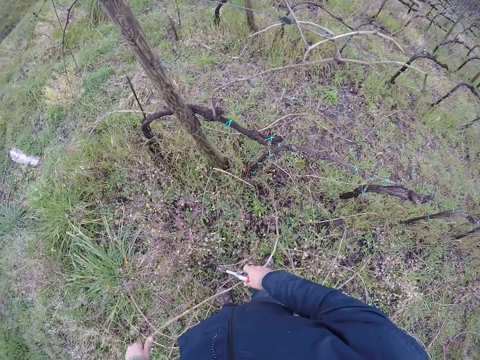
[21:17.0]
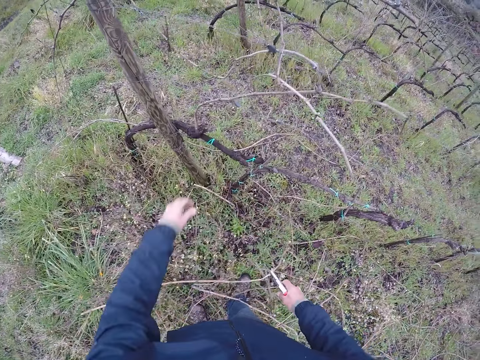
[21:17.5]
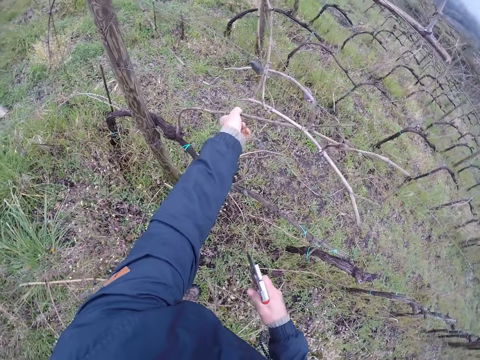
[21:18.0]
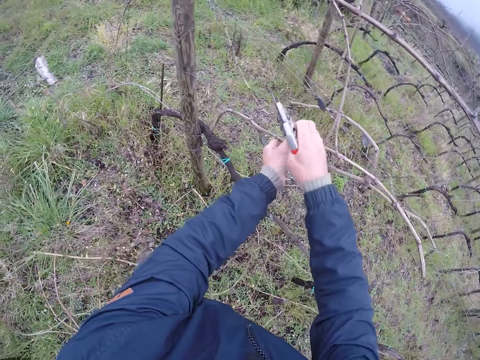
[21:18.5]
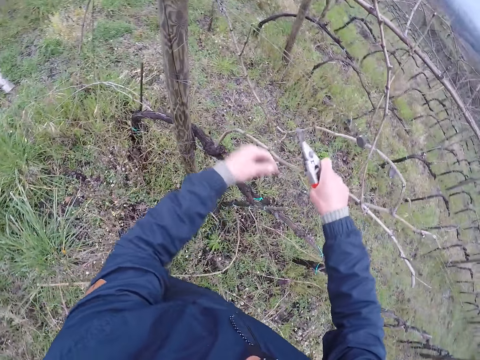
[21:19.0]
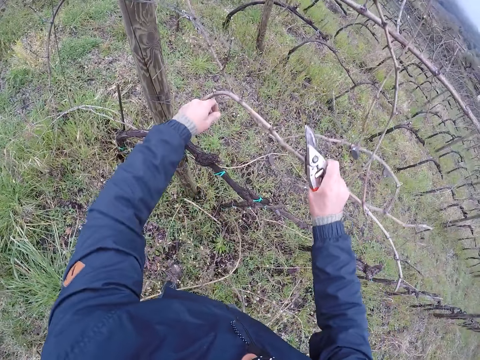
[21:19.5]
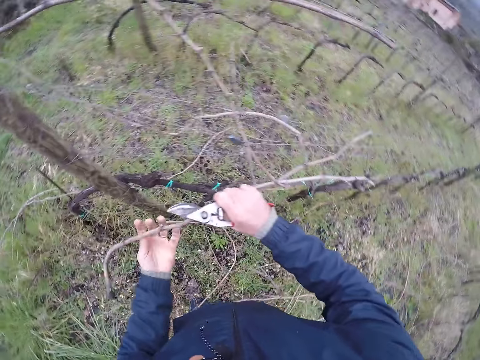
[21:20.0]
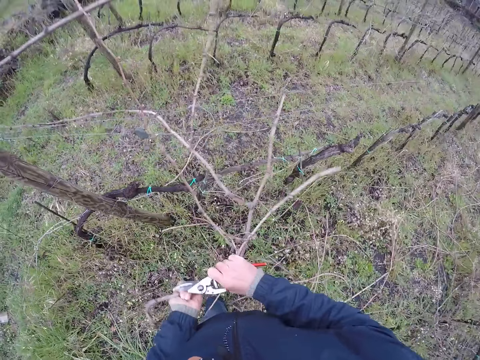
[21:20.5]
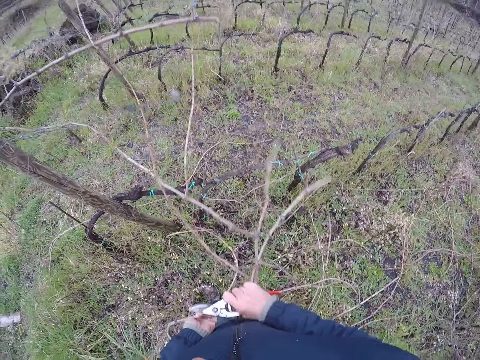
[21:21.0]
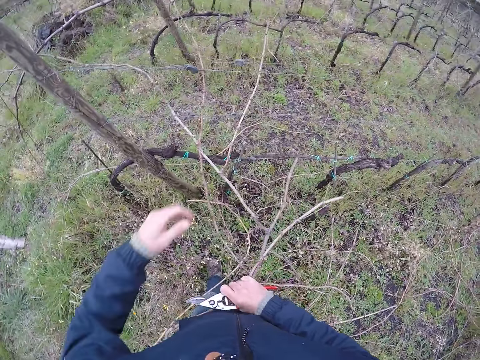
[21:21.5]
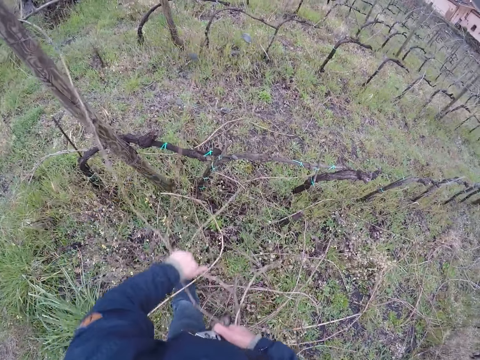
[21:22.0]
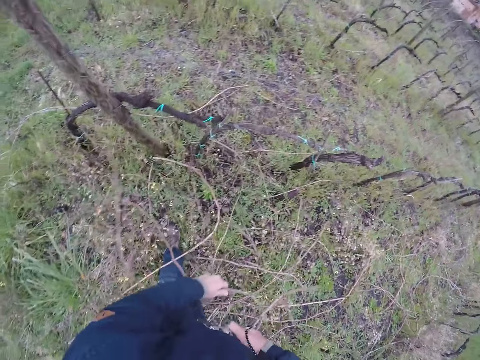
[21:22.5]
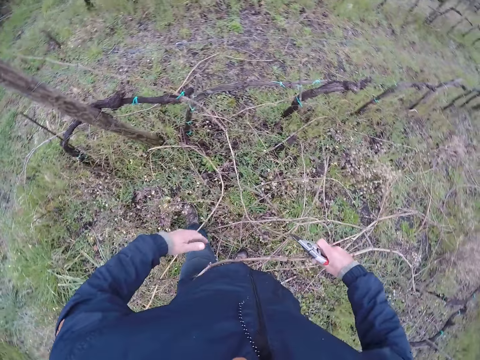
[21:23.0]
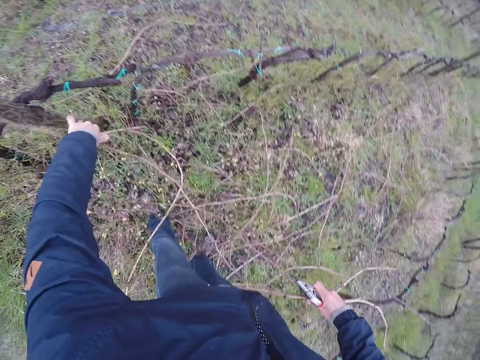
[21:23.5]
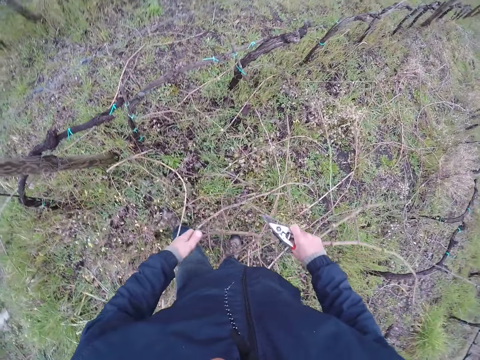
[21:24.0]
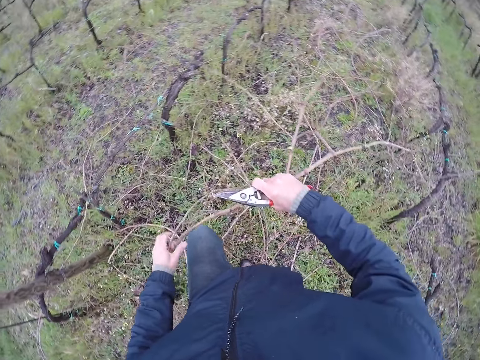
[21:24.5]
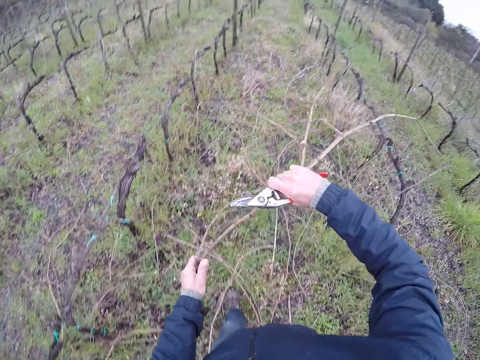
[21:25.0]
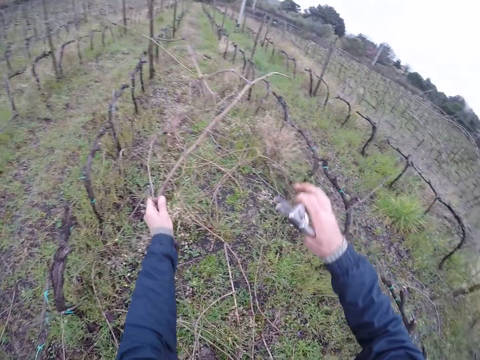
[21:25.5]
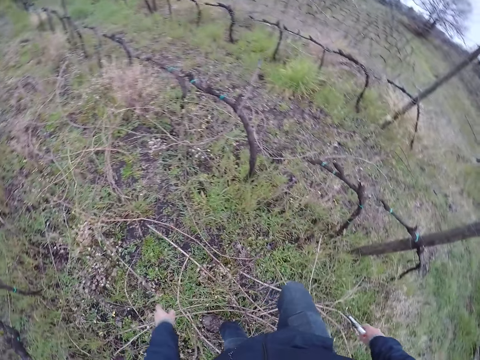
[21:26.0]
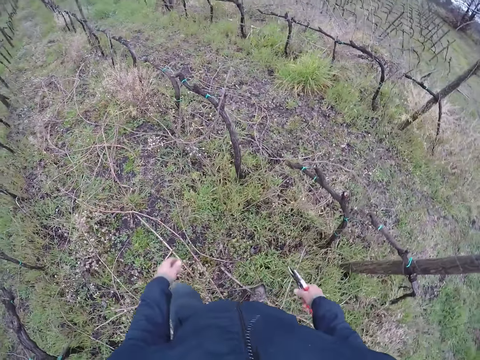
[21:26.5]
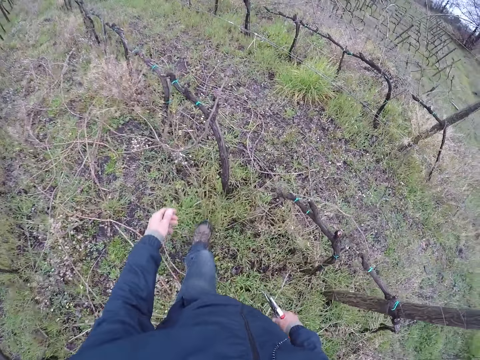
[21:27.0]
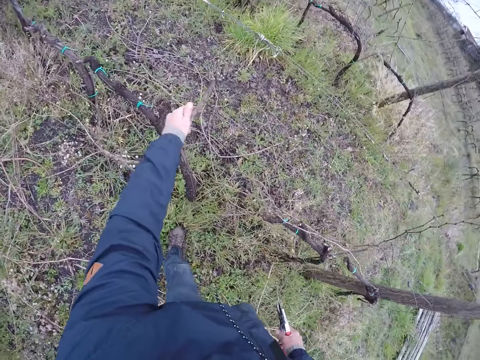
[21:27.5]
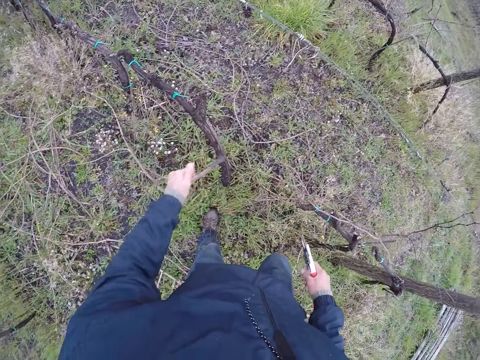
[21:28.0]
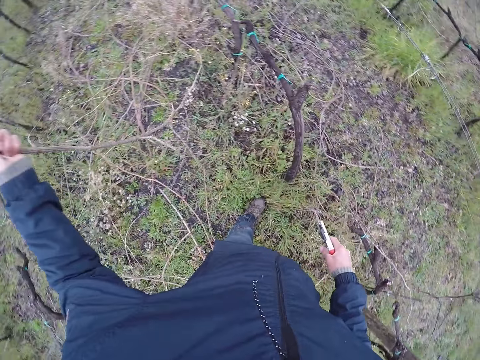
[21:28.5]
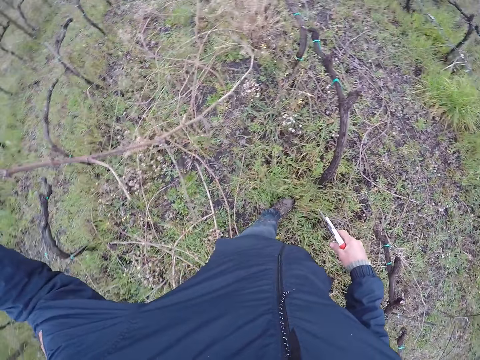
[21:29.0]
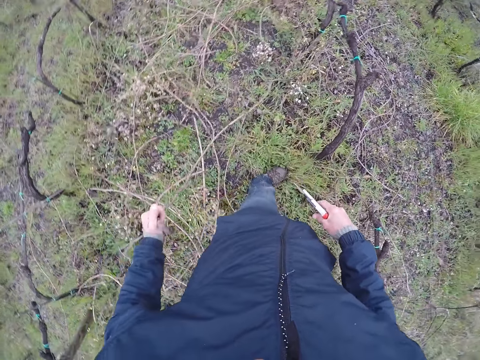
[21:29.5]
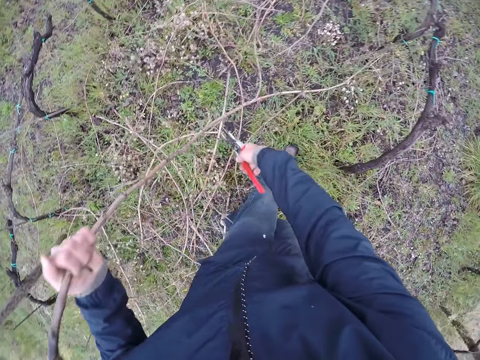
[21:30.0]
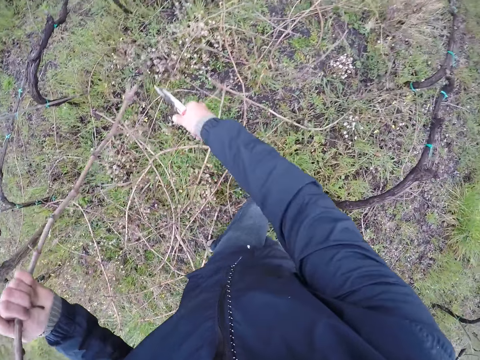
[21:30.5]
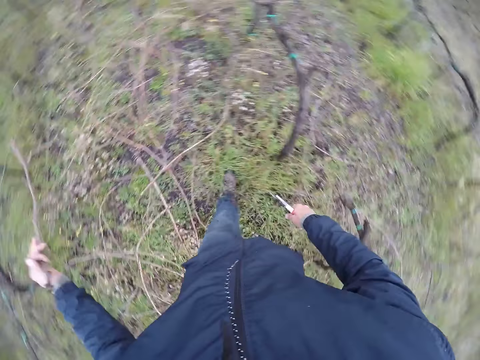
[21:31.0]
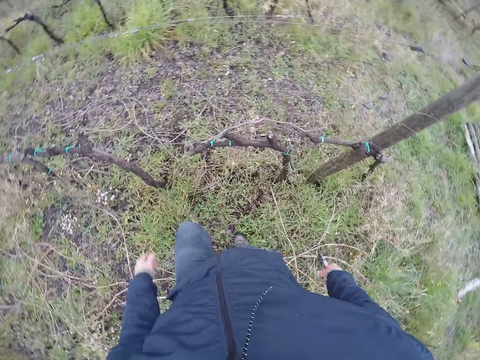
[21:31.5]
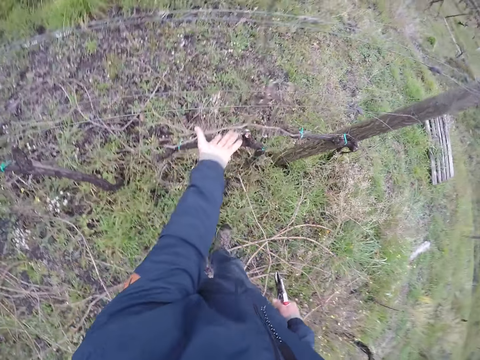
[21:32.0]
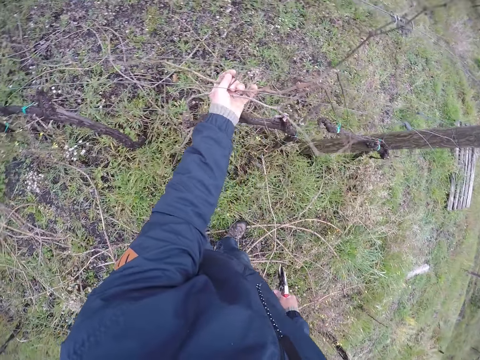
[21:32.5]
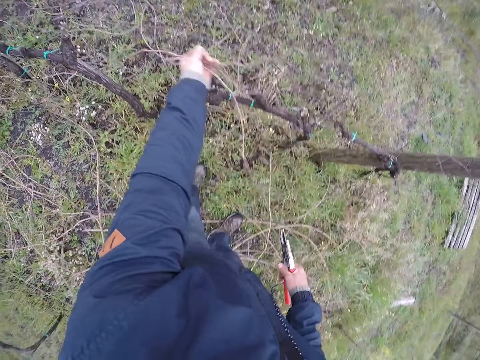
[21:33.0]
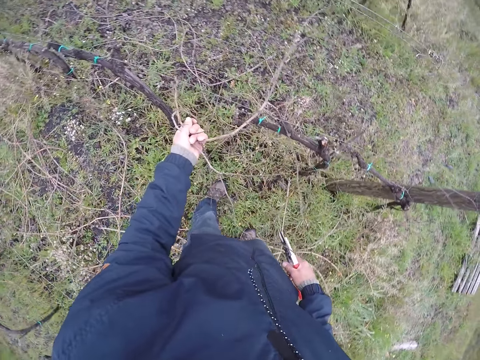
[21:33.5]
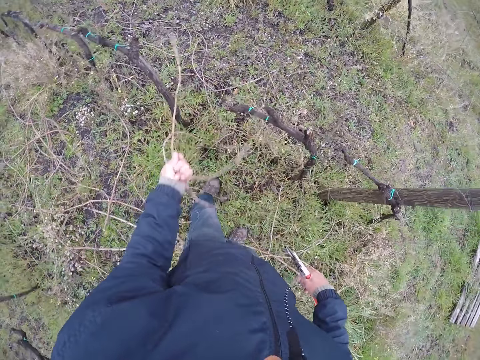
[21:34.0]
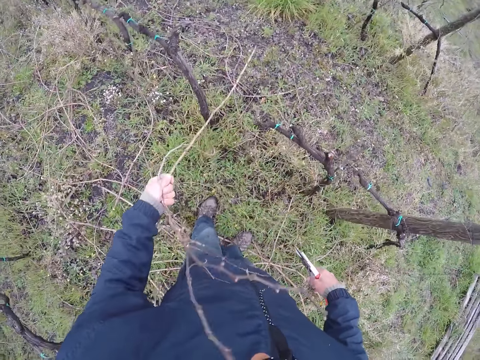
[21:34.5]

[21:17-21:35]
The camera wearer drops the branches with both hands on the ground. He holds a branch or twig with his left hand. He holds the branch with his right hand. He removes his left hand off the twig. He pulls the branch with both hands. He holds the twig with both hands. He shakes the twig using both hands. He removes his left hand off the twig. He walks. He throws the branch to the ground with his left hand. He drops the twigs to the ground. He walks. He pulls the branch with his left hand. He cuts the branch with a pruning shear. He throws the branch with his left hand. He drops the twig in his left hand to the ground. He turns. He pulls a branch with his left hand.

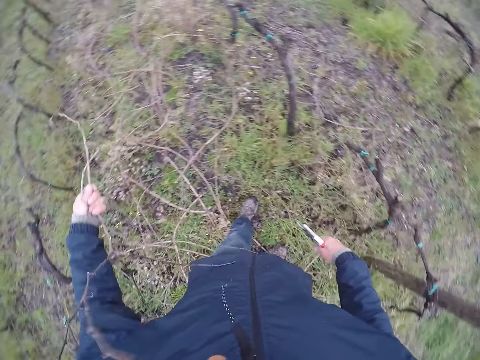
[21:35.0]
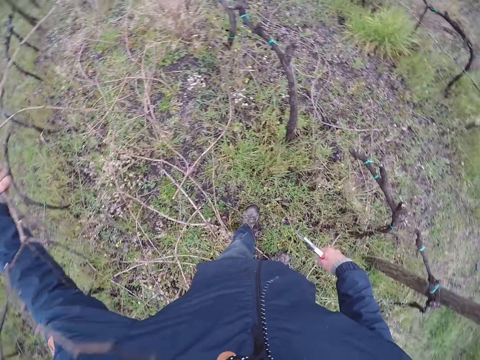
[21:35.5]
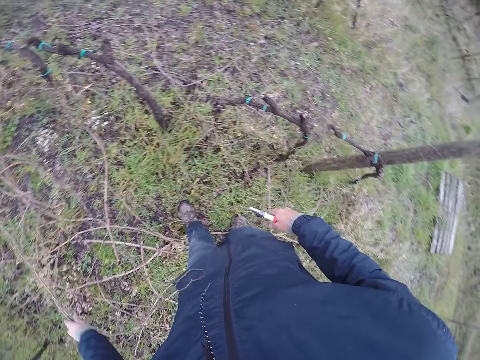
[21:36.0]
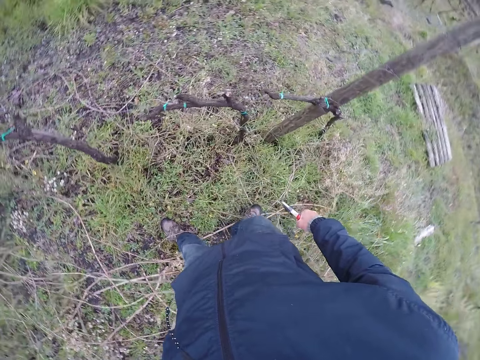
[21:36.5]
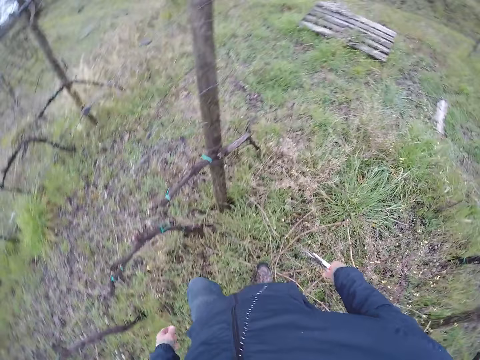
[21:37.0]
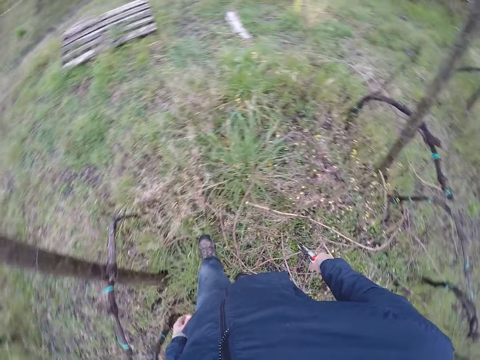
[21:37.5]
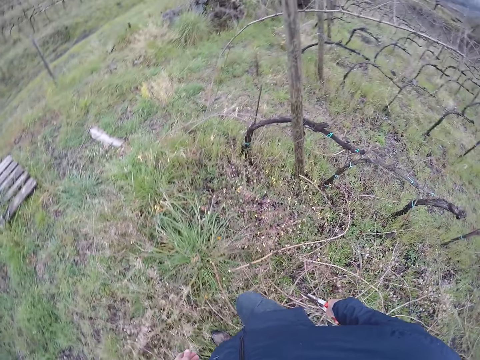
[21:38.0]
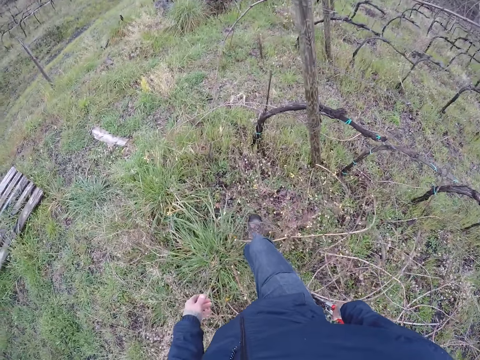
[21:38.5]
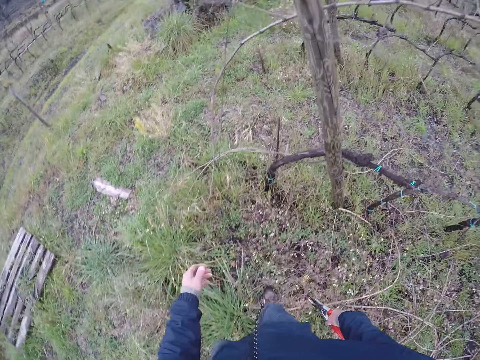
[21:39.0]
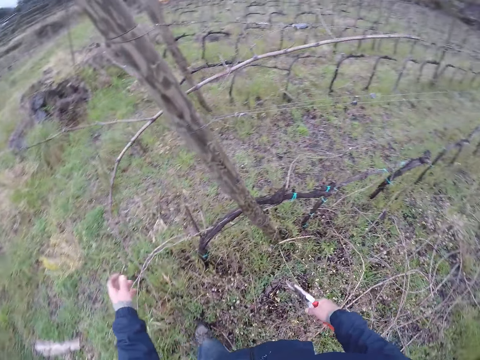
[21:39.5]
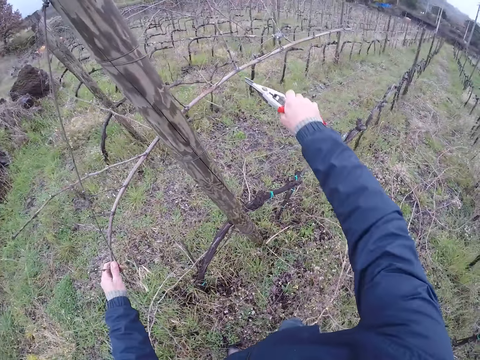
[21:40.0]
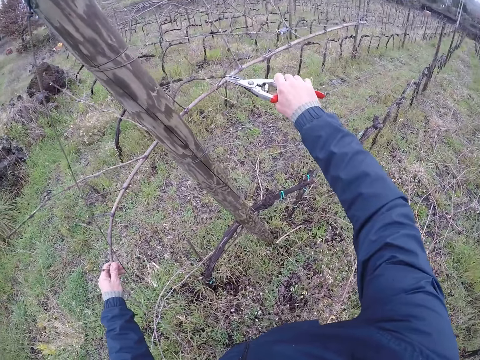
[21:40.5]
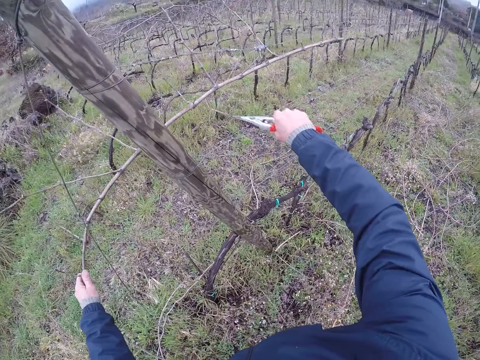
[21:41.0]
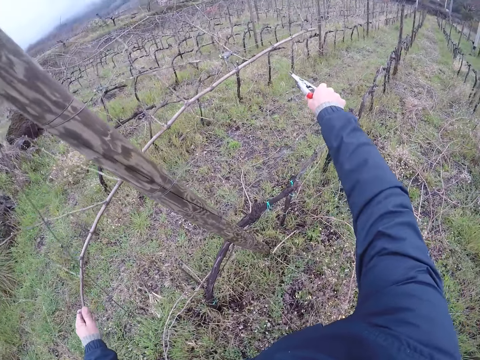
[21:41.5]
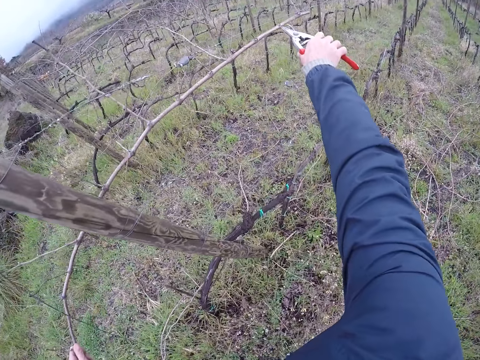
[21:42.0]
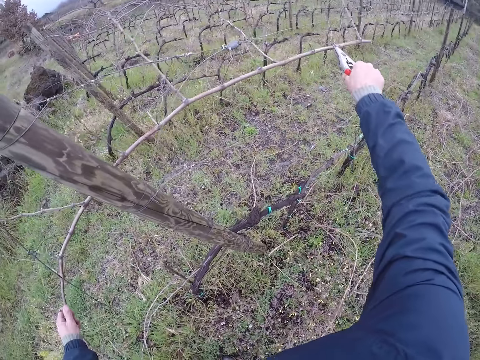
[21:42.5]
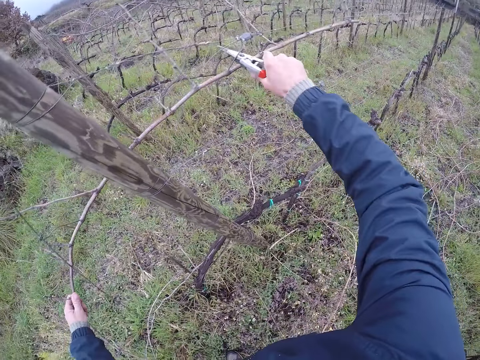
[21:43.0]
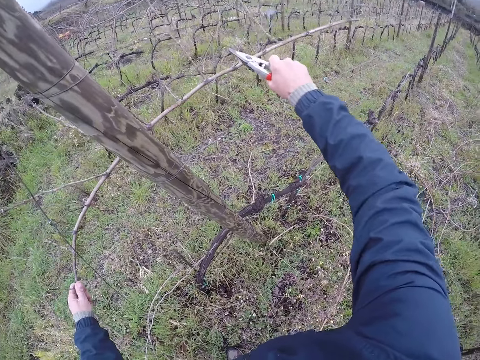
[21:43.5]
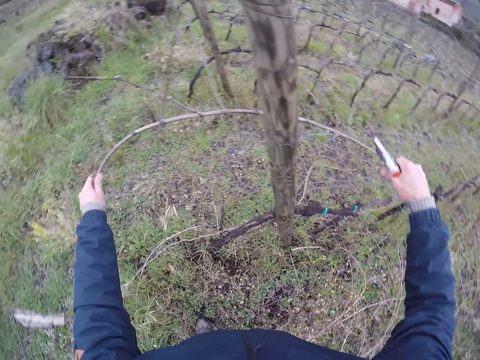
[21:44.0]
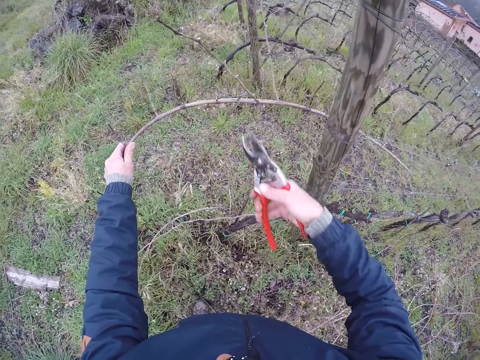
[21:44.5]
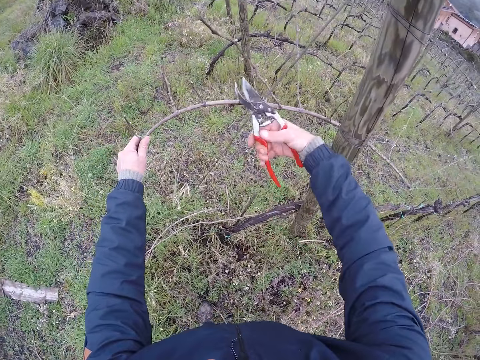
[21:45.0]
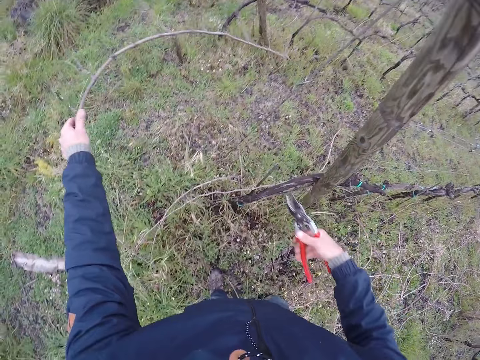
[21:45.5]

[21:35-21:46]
The camera wearer drops the branch on the ground with his left hand. He makes a step. He holds a branch with his left hand. He cuts a stem with the pruning shear in his right hand repeatedly.
